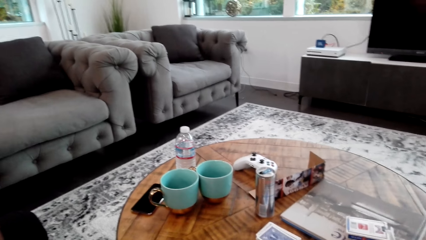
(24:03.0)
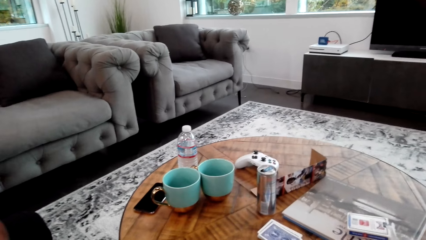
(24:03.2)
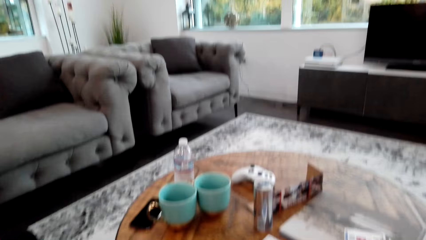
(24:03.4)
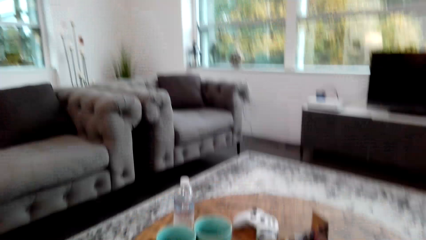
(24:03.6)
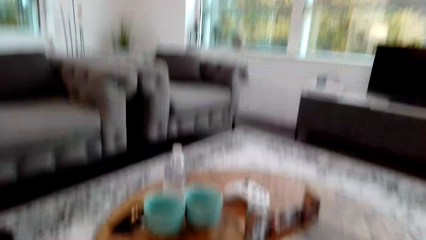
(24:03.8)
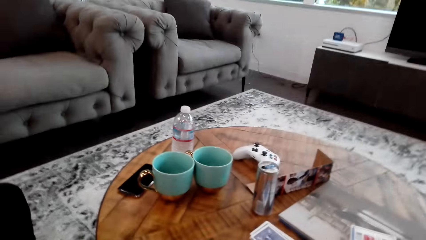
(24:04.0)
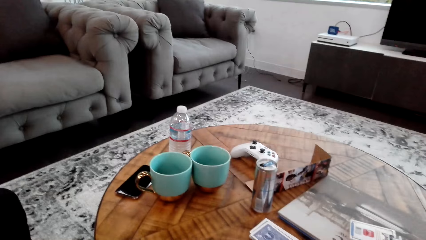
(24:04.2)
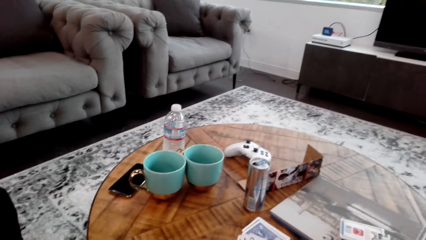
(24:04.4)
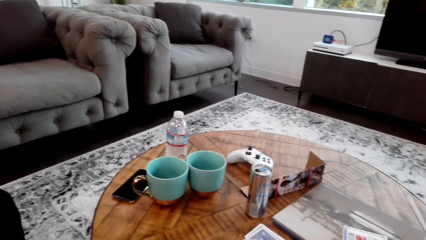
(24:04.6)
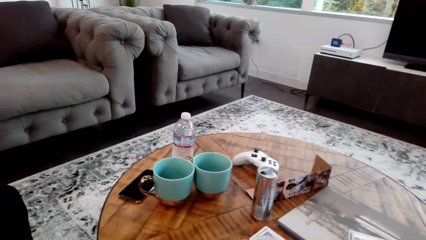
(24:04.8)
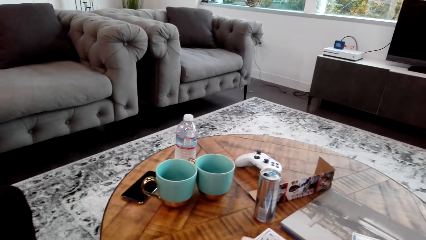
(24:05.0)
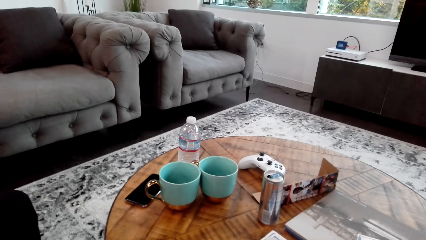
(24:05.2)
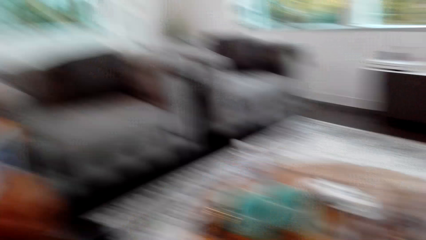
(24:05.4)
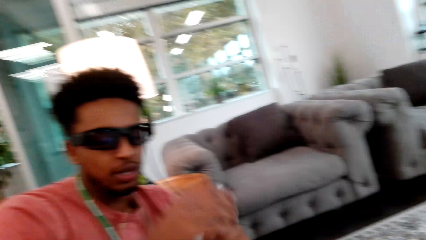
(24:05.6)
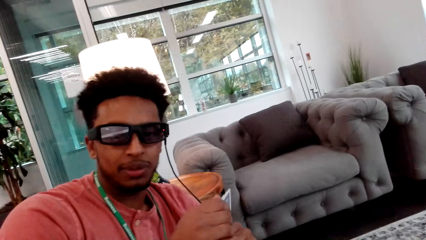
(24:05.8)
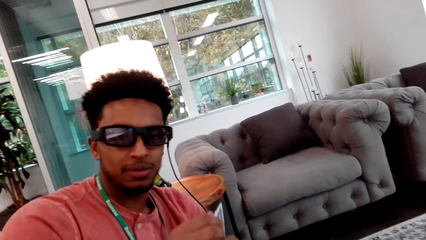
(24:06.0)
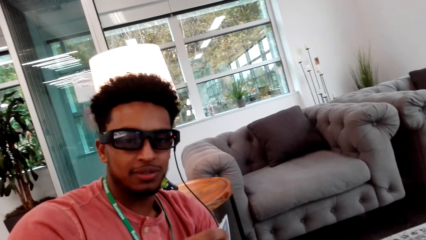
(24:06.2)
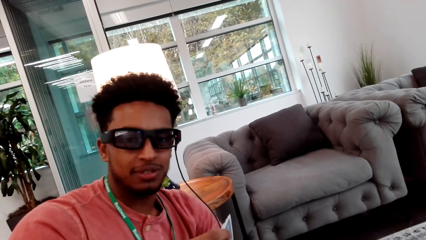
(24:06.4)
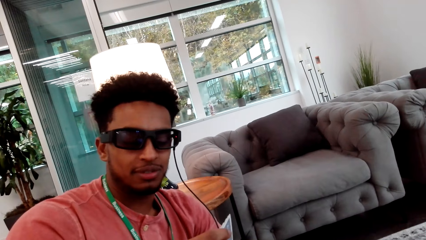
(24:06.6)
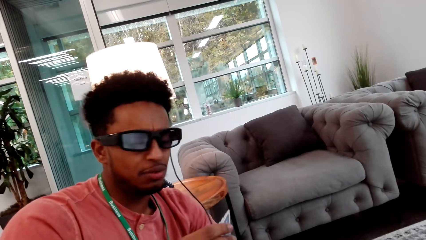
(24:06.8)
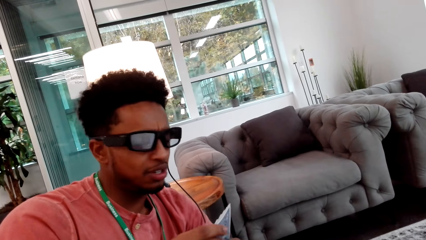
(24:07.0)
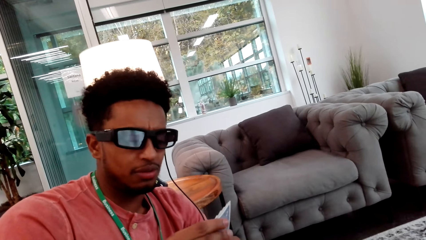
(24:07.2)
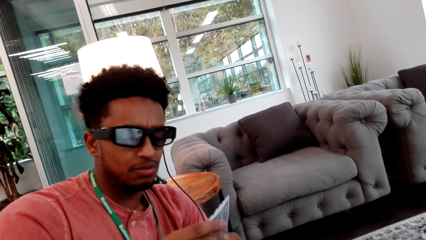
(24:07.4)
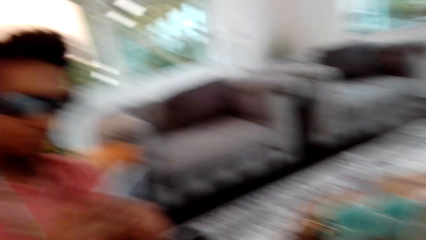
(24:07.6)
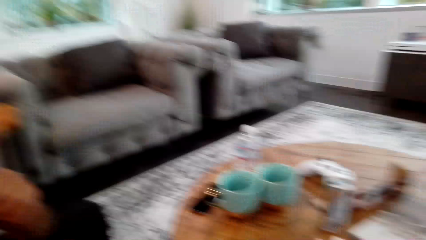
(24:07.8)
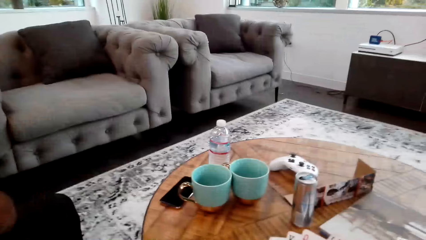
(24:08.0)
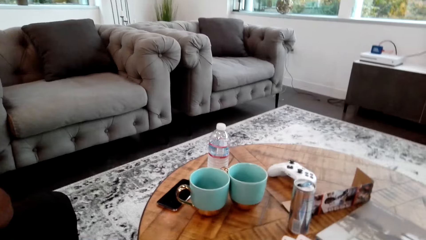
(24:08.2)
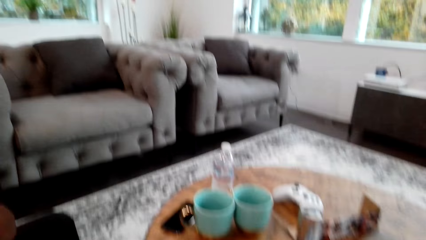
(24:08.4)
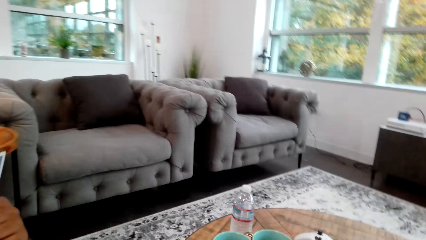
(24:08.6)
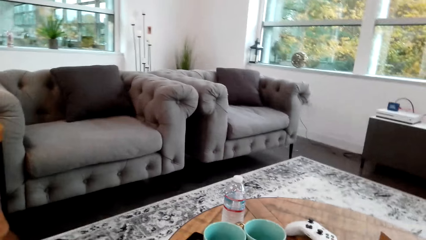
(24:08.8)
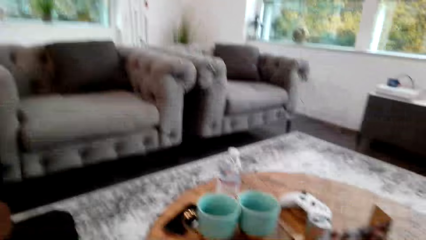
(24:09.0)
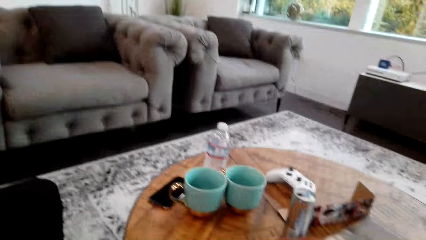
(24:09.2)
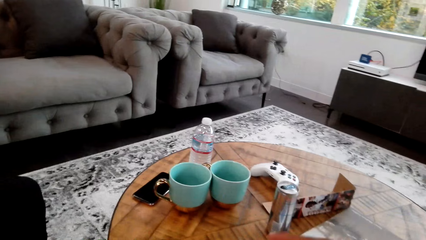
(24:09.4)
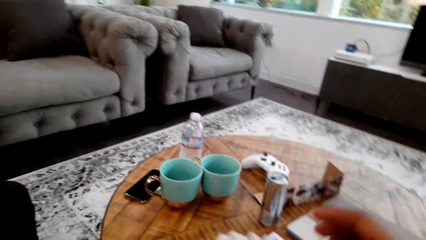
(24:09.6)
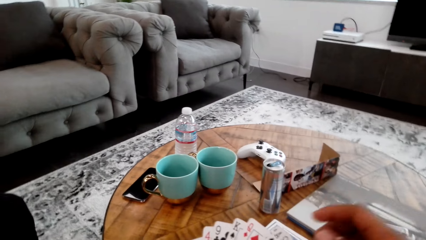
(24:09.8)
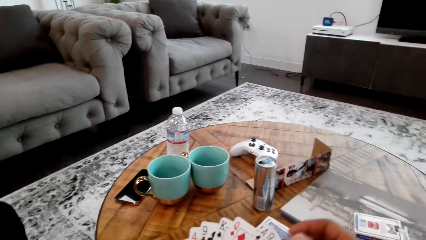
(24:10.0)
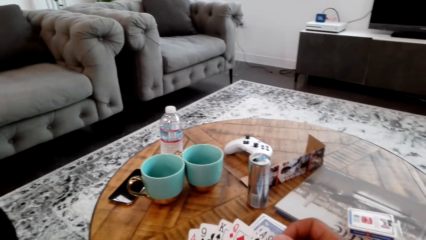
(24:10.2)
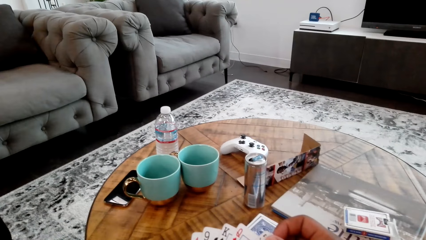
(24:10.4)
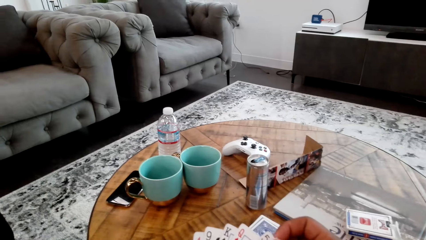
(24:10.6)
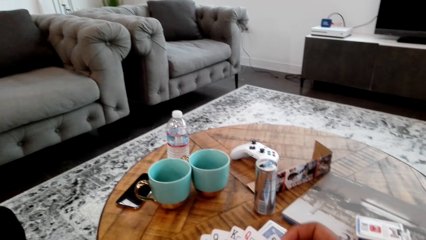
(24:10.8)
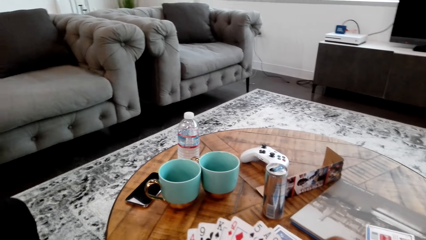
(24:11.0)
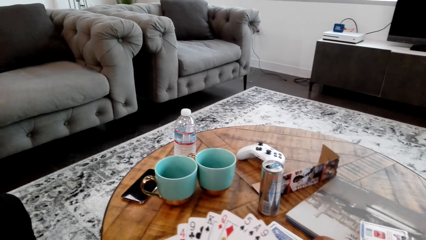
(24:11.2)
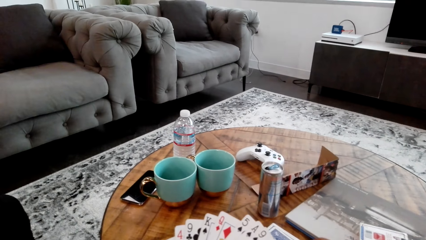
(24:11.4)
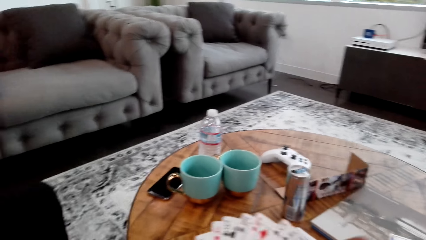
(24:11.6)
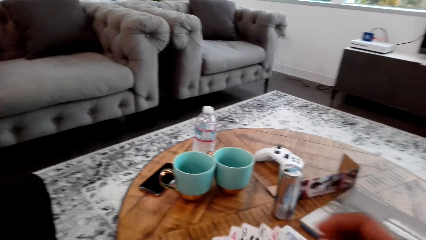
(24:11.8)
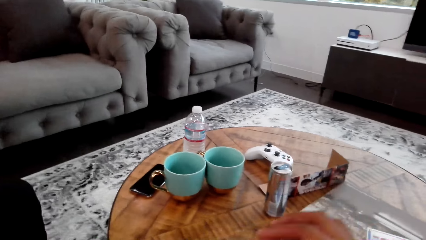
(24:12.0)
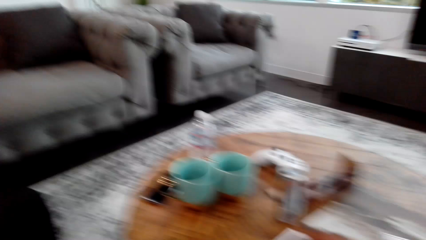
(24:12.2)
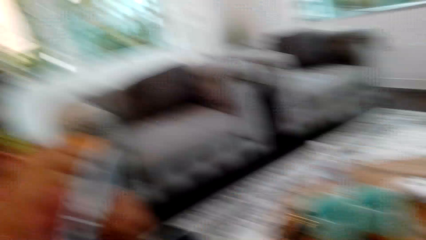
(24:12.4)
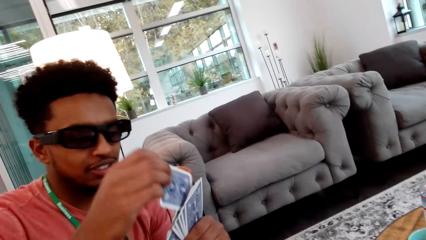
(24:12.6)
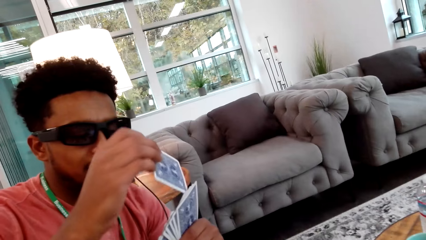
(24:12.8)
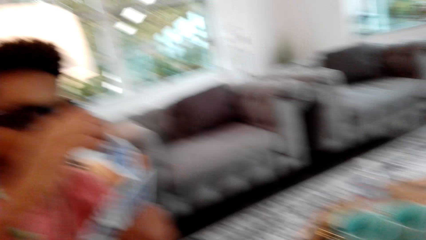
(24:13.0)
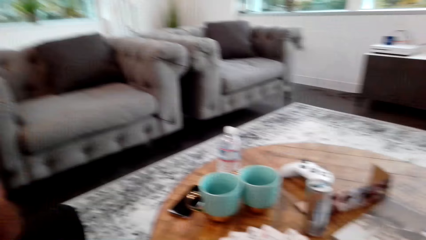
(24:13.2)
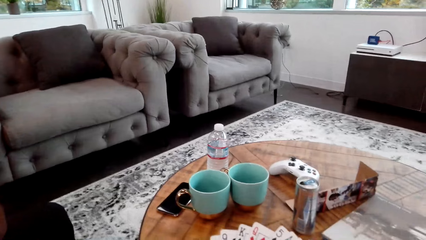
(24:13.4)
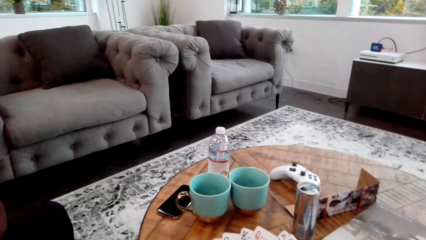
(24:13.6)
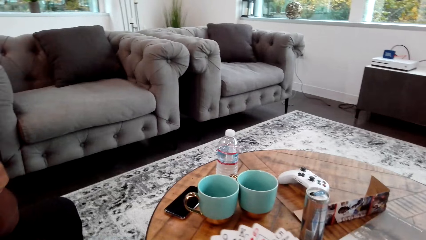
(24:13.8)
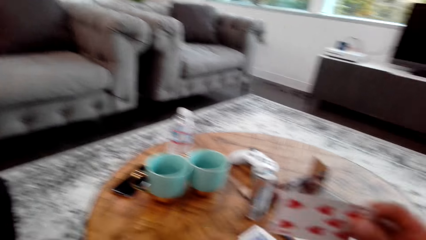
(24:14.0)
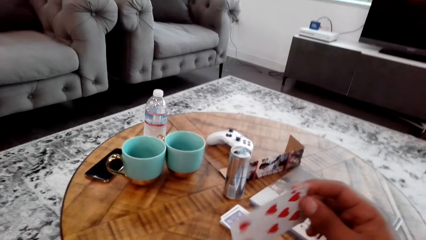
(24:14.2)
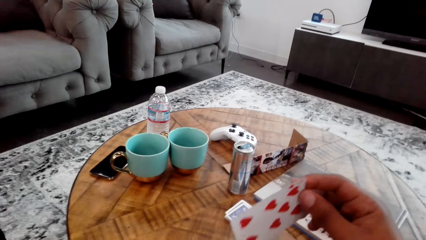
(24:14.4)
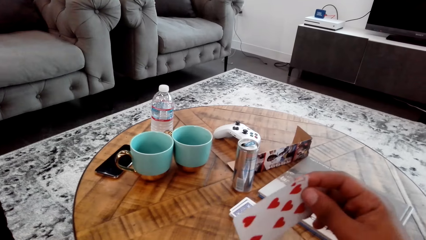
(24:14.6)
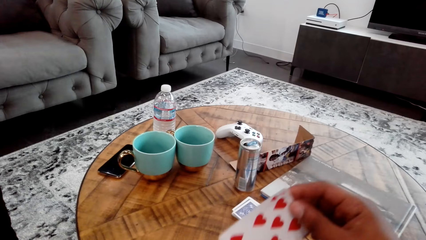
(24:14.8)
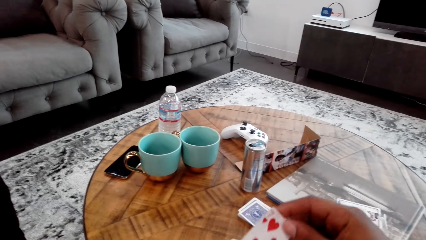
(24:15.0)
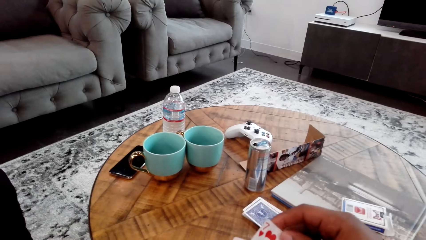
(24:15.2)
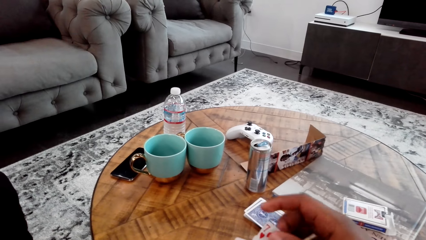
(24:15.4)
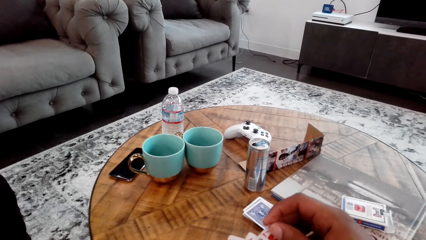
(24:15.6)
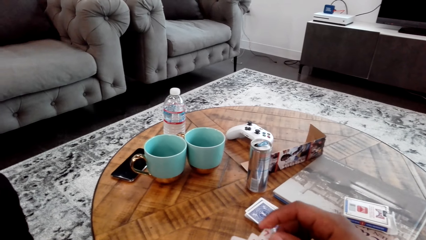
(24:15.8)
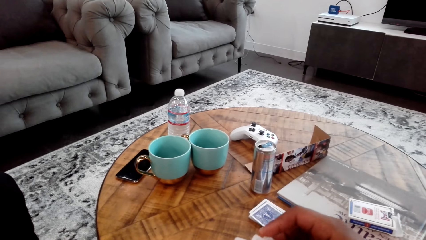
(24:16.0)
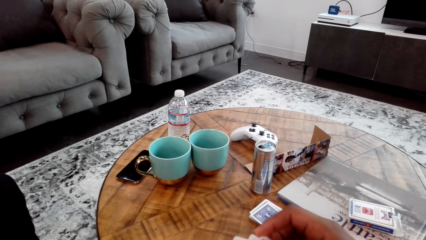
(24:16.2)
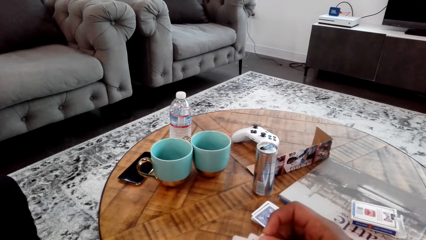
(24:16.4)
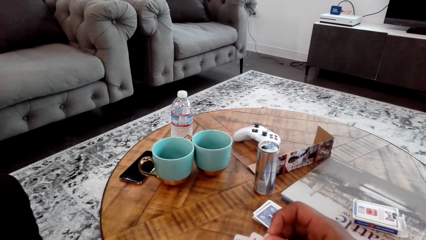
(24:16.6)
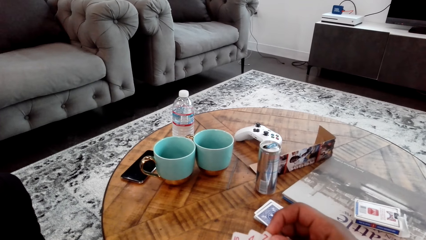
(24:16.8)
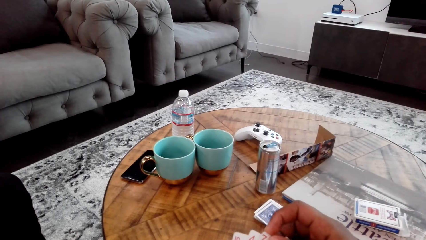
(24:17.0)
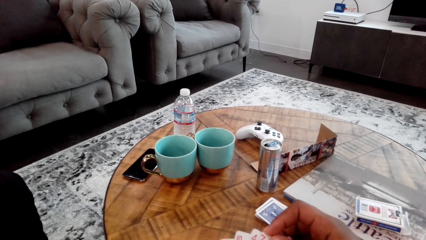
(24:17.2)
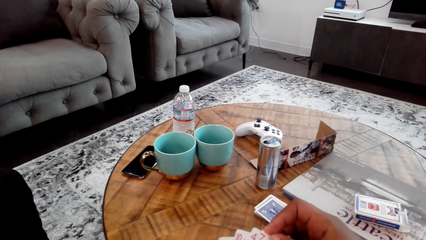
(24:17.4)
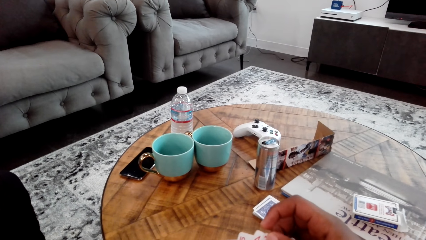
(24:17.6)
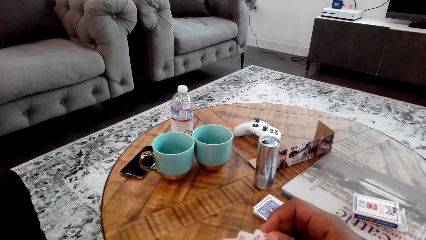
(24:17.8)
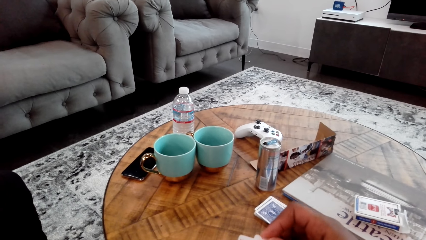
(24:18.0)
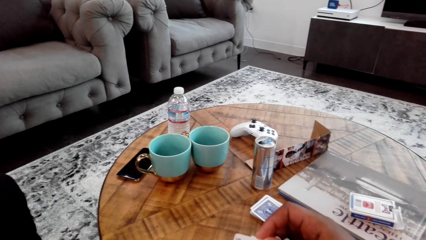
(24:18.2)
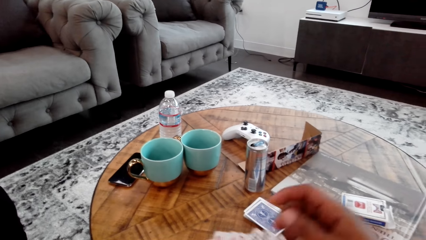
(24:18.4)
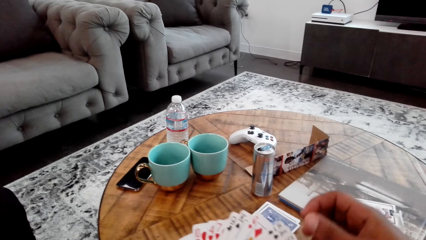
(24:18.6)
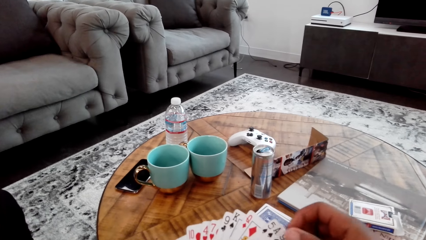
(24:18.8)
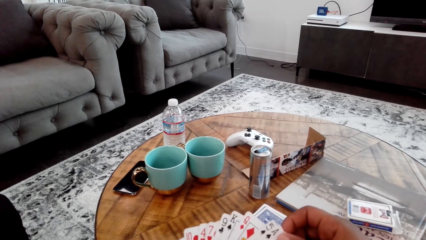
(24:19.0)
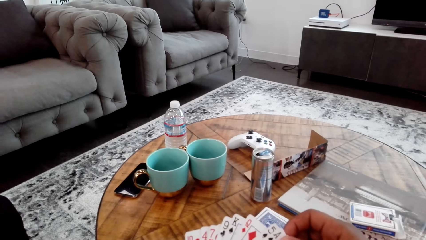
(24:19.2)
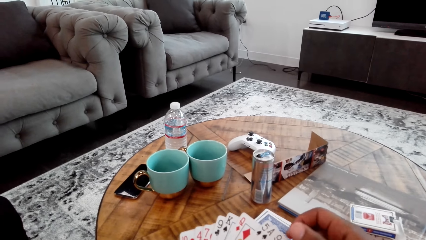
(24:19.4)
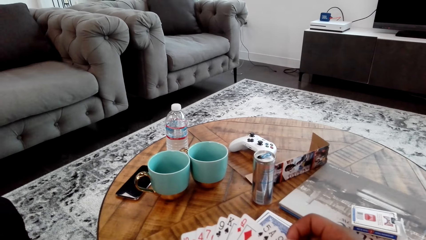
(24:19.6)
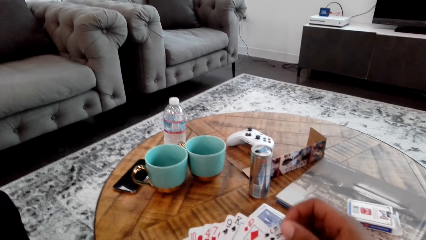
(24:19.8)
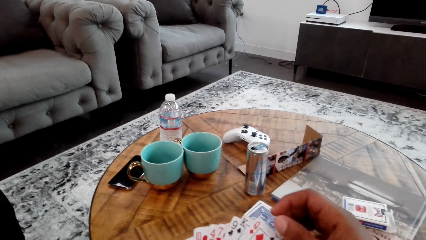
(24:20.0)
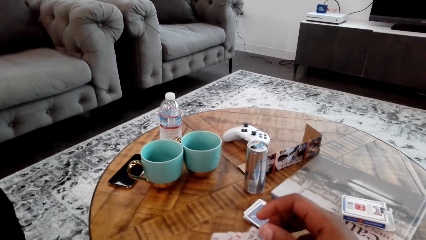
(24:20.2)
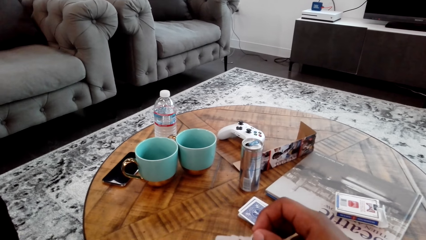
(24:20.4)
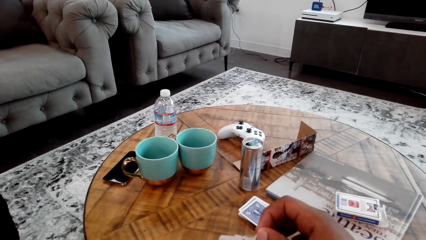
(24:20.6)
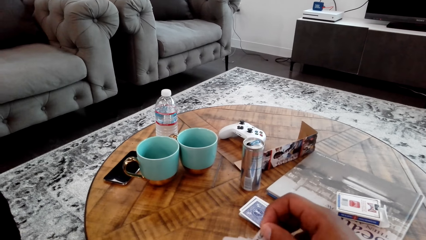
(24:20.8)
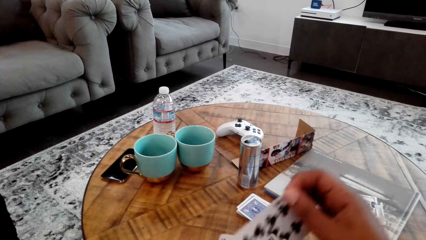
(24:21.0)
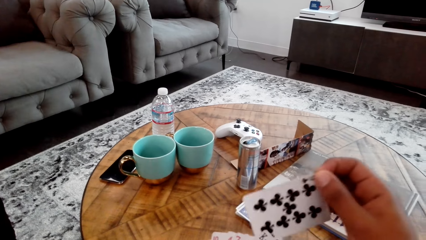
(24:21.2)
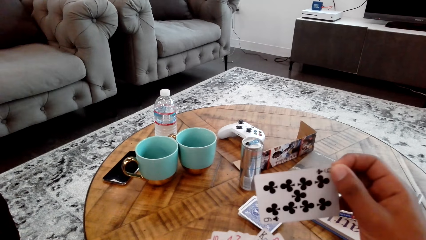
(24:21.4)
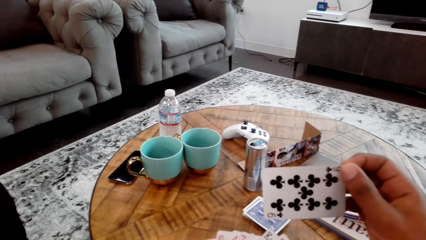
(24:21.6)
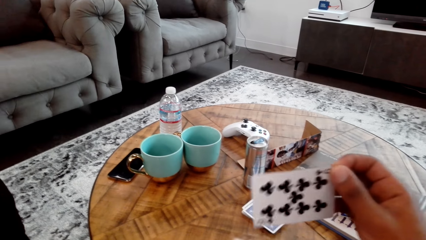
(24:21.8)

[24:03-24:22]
A man does something. The man talks to the camera wearer. The camera wearer looks around. He arranges cards on his left hand. He holds cards with both hands. The man holds cards with hands. The camera wearer holds cards. He counts cards with both hands.
